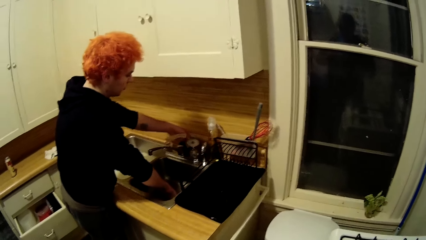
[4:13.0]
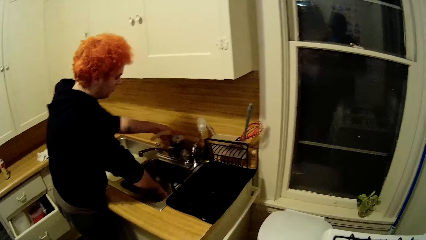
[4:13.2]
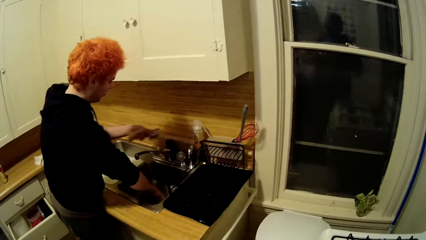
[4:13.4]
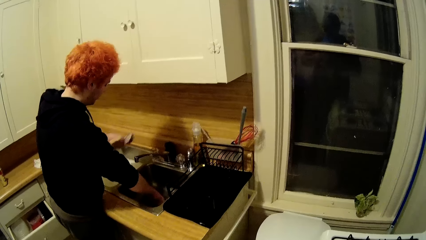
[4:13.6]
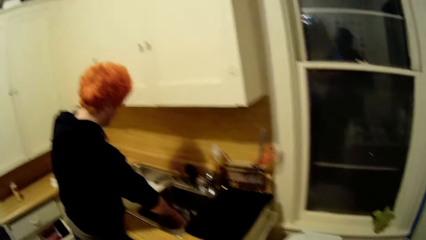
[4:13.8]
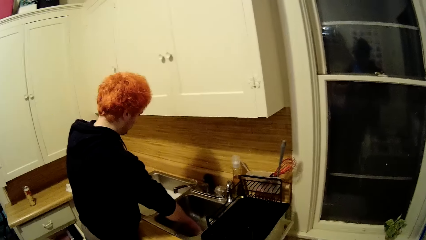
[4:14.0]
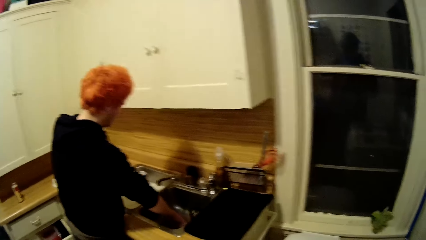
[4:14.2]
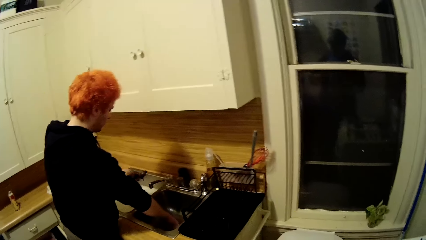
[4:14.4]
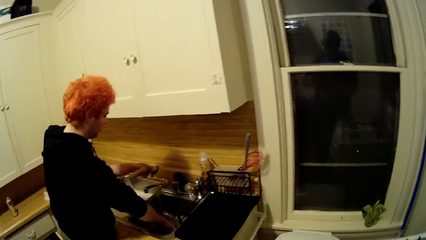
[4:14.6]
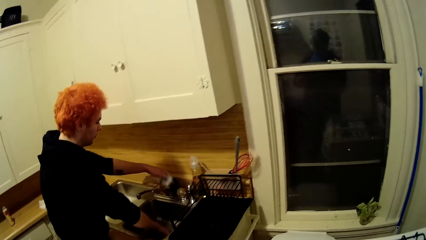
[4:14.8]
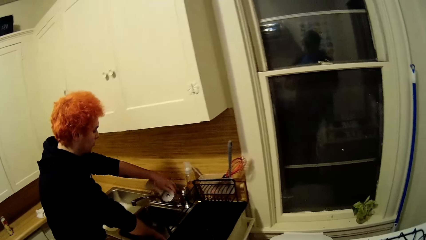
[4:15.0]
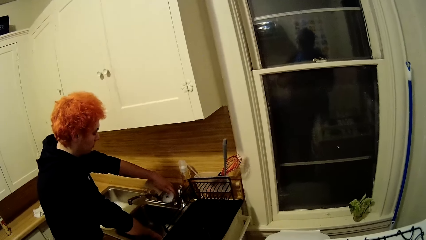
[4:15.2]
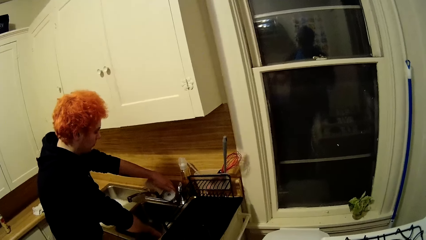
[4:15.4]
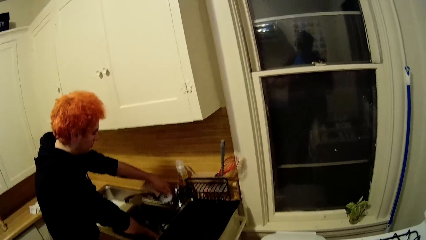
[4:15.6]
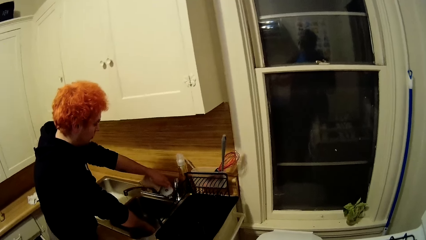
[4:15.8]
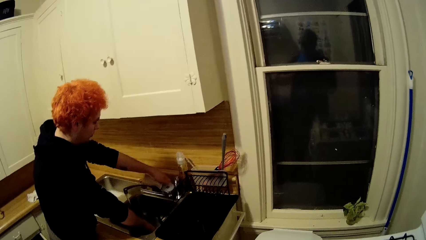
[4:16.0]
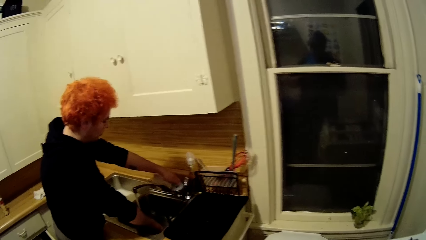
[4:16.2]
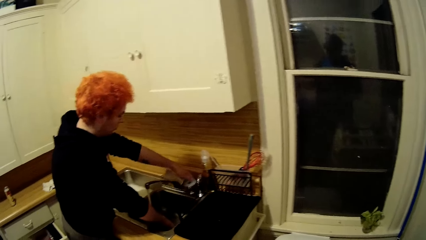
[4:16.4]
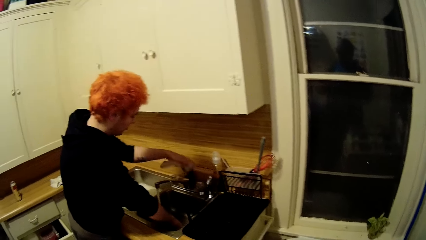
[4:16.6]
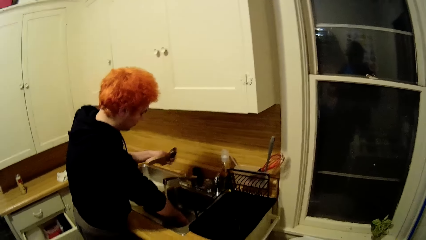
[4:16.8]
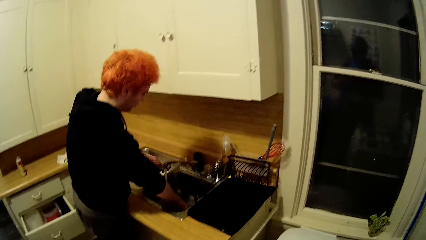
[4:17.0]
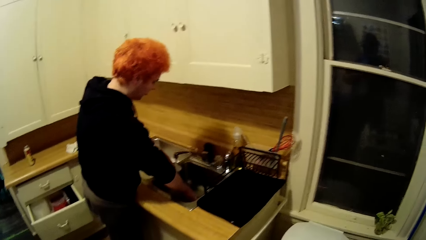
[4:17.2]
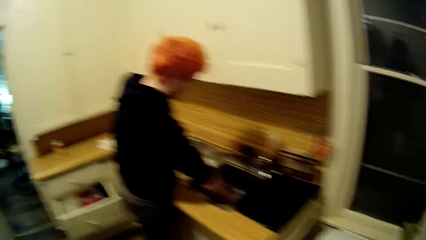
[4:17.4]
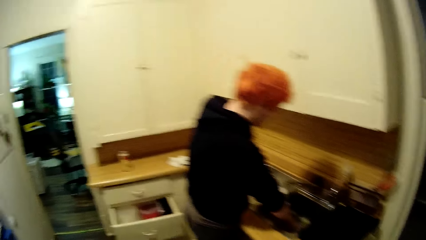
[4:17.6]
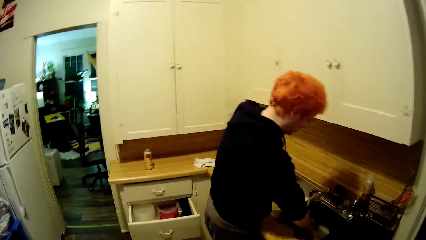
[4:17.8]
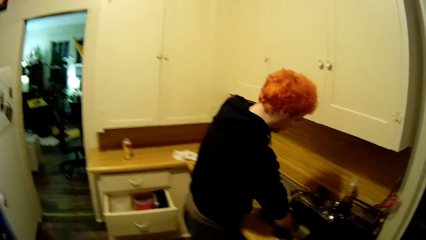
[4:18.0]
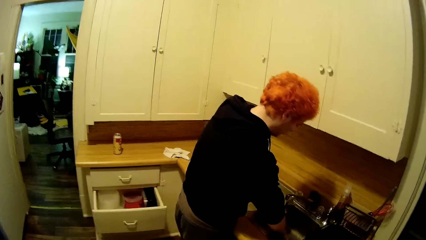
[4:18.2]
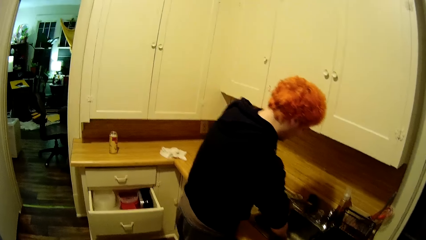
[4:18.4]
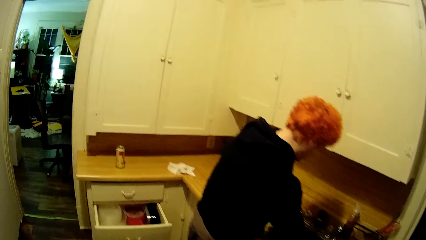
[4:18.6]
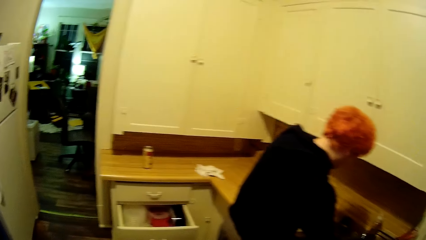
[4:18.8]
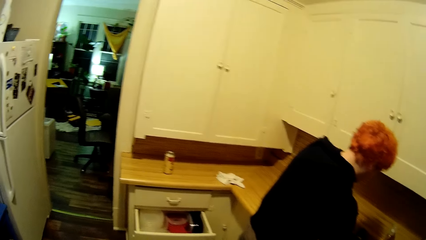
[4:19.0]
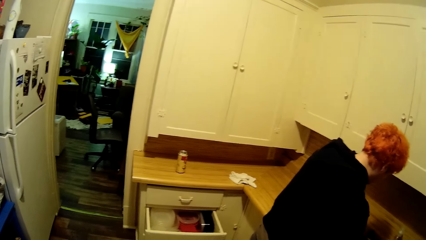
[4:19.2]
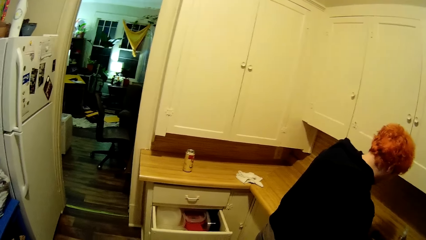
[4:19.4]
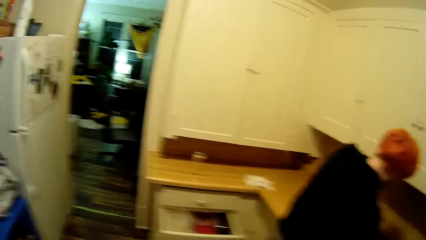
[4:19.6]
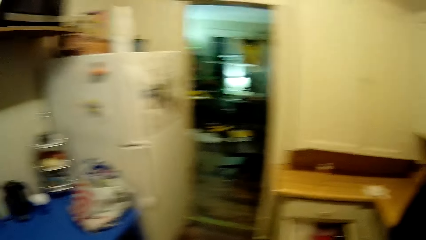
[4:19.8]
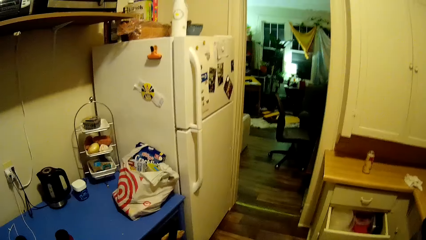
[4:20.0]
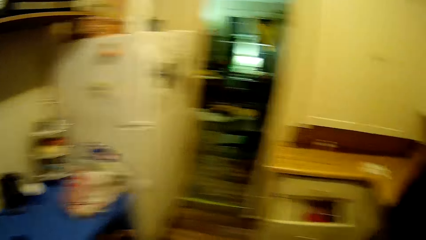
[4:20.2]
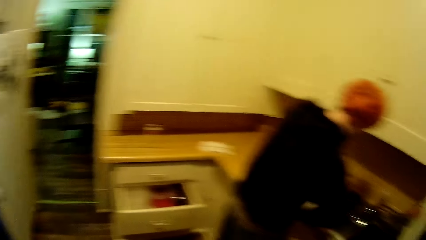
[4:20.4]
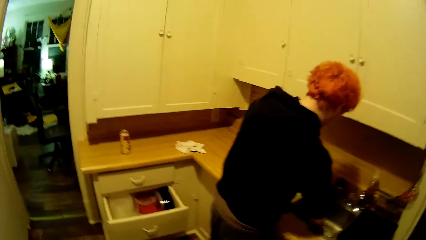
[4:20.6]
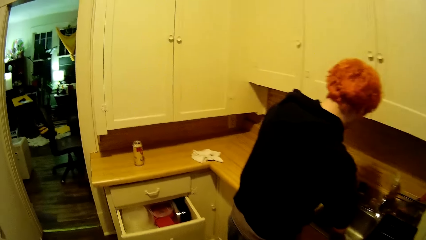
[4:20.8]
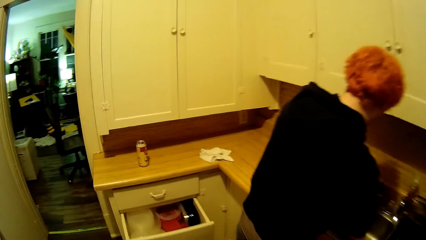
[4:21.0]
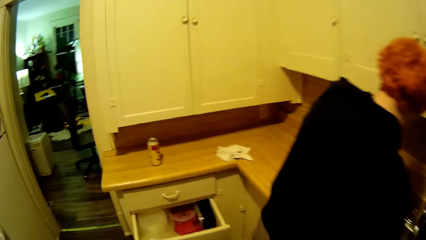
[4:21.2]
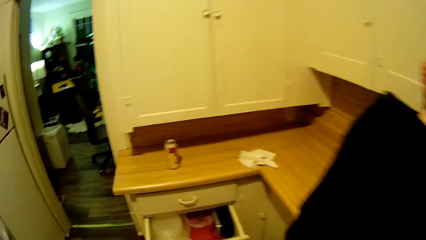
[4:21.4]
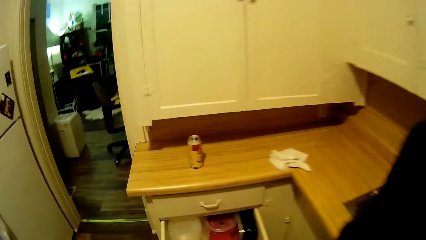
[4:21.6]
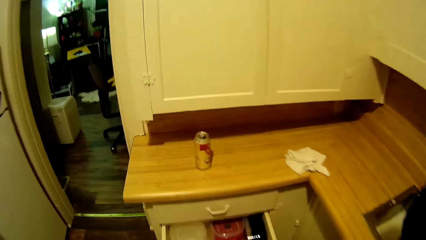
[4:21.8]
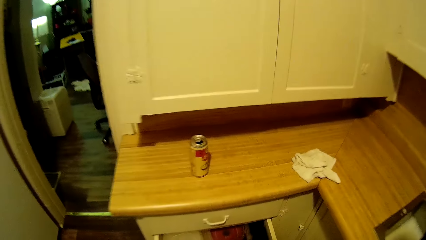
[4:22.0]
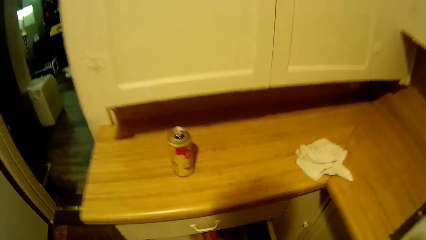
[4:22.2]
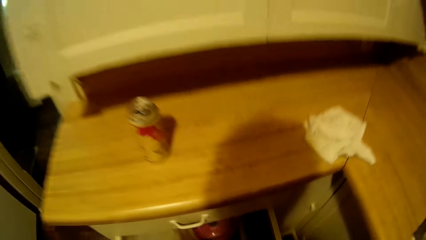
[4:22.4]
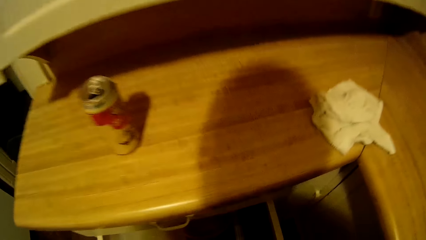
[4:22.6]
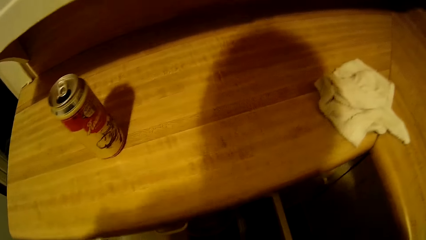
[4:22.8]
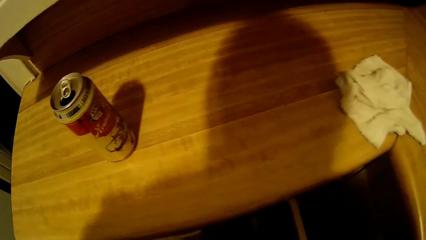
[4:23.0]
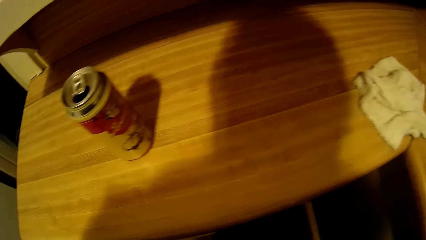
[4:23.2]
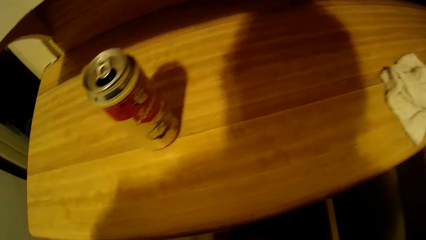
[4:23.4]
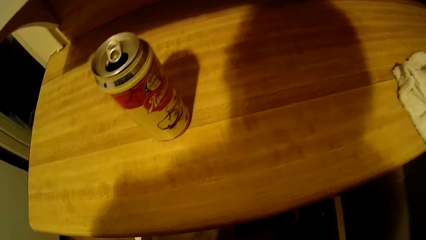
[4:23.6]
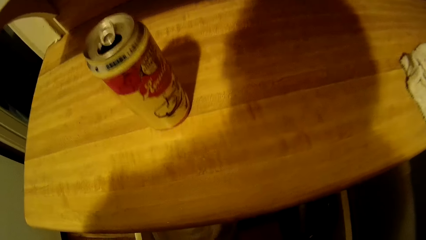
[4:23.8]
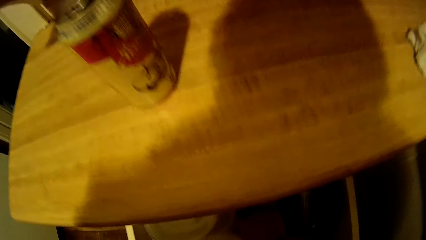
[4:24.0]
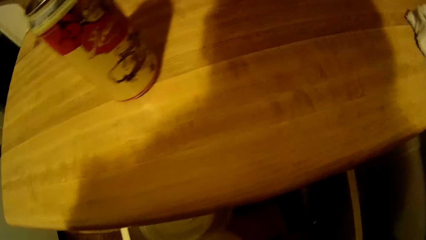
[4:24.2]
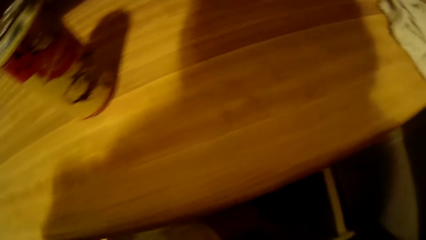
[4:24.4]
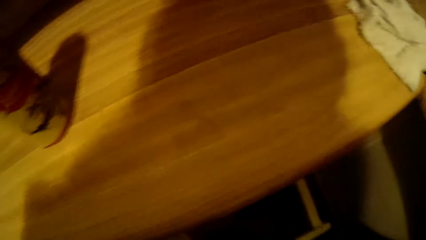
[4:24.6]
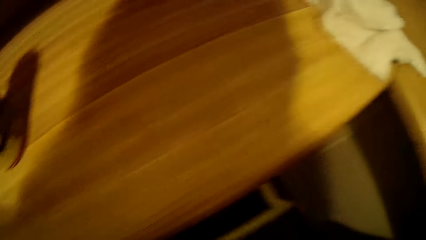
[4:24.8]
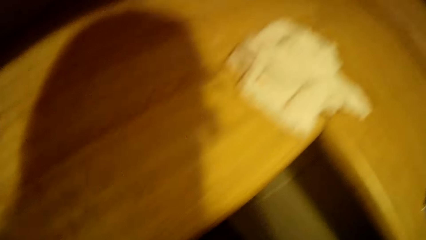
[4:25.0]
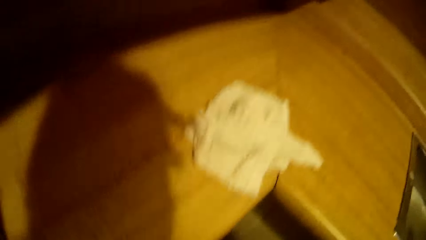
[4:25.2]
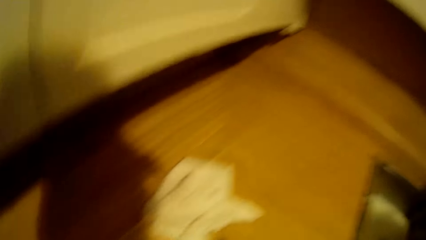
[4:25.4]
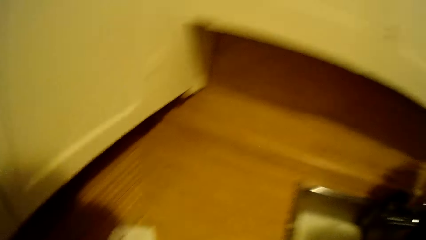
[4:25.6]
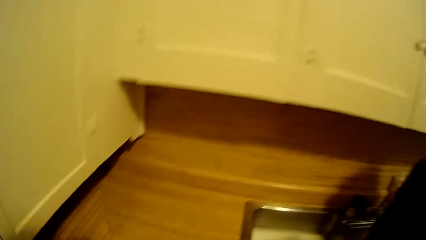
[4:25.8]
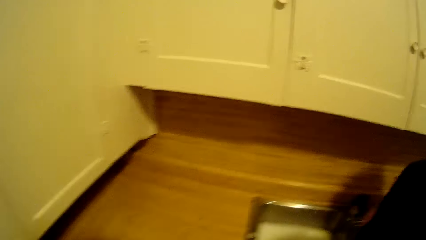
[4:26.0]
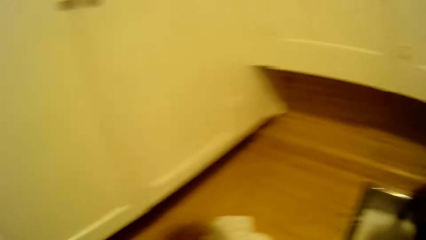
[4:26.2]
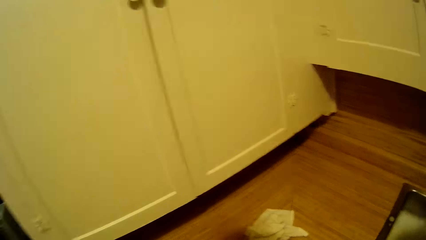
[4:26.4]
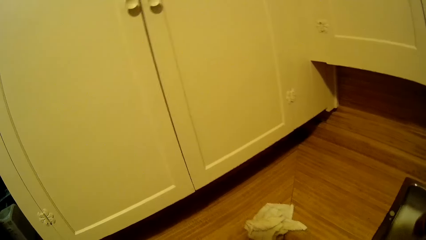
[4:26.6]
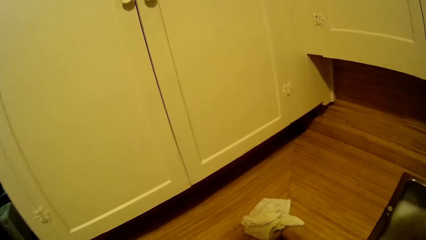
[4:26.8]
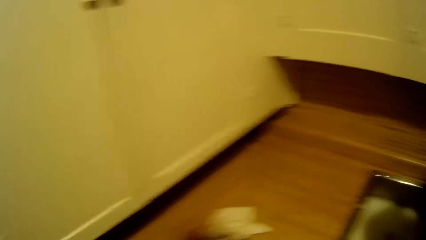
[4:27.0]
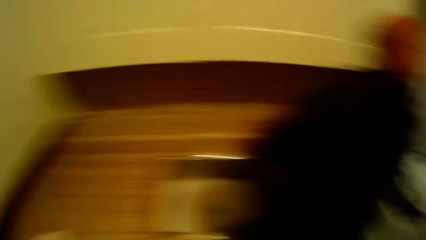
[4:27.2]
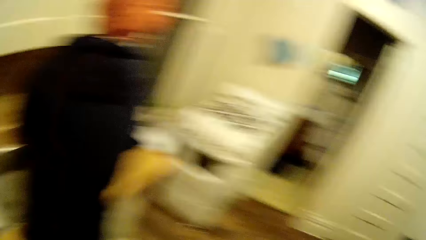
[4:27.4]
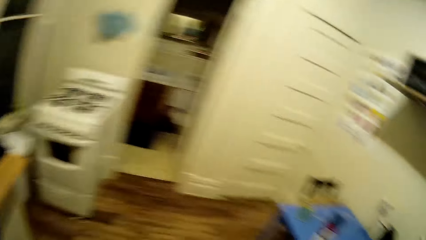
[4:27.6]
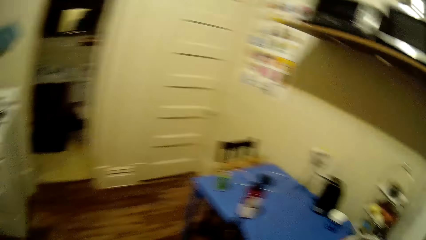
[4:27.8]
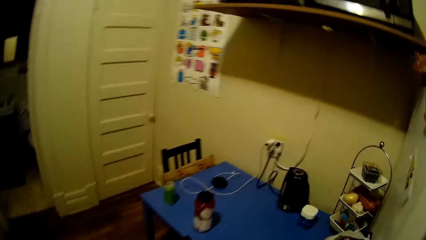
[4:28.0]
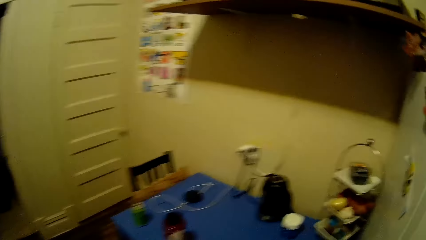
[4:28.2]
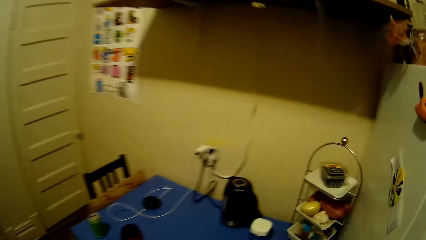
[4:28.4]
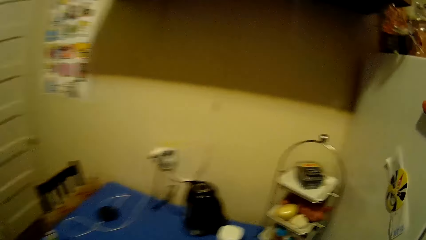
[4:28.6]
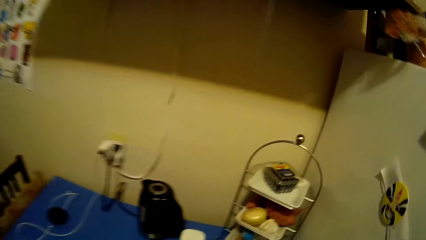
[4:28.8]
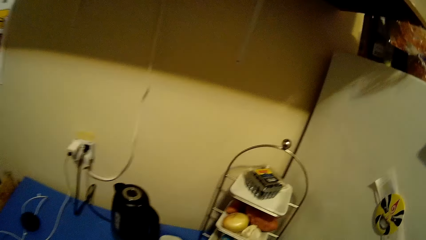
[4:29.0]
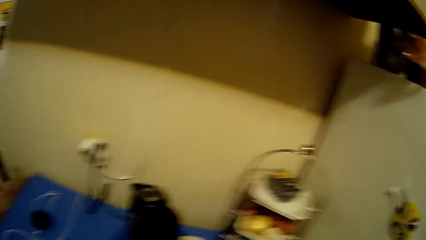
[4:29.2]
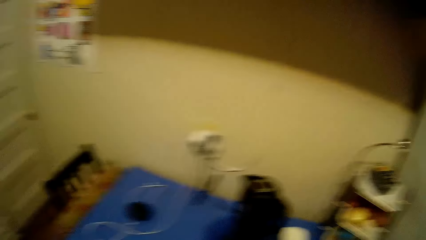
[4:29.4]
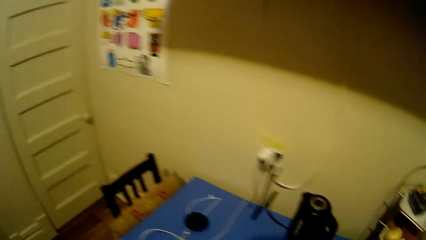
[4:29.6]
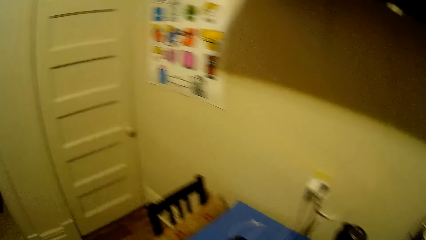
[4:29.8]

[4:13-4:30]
A man opens up the tap. The camera wearer closes the drawer.
